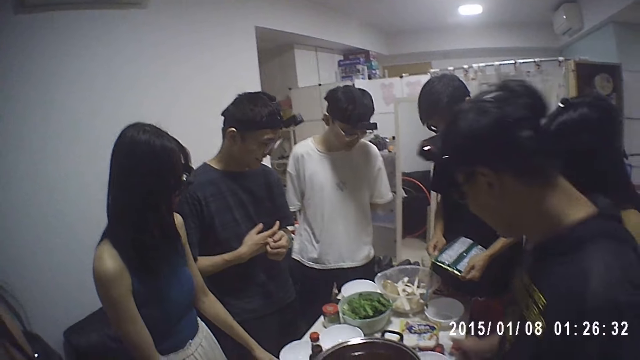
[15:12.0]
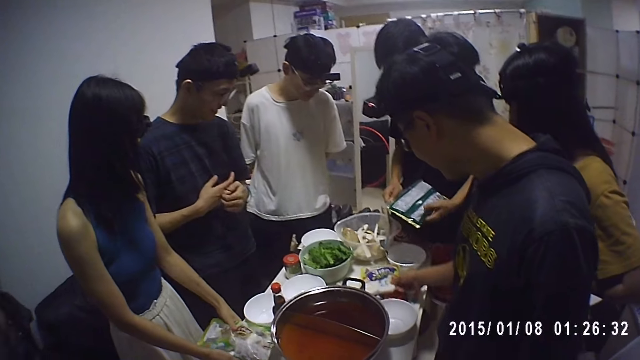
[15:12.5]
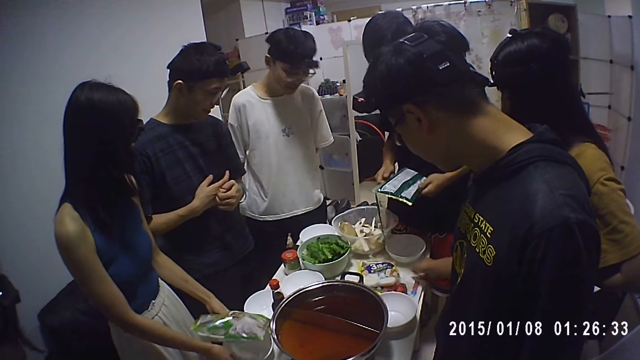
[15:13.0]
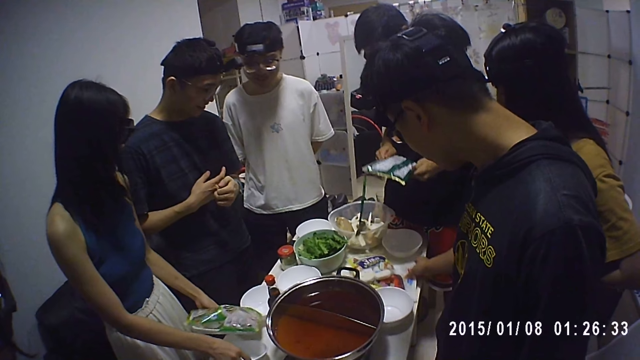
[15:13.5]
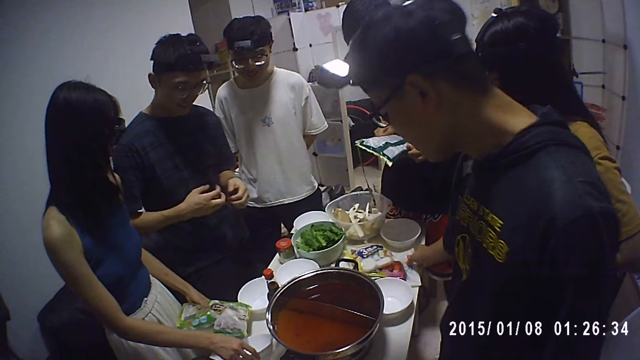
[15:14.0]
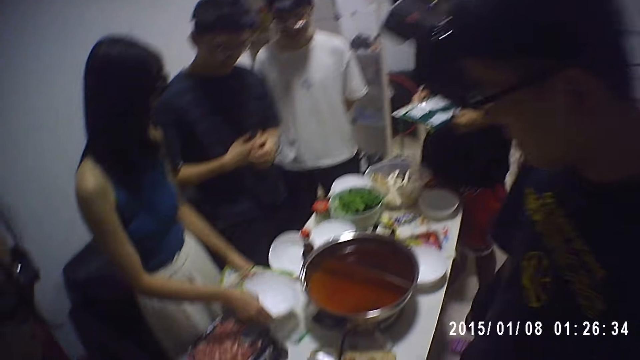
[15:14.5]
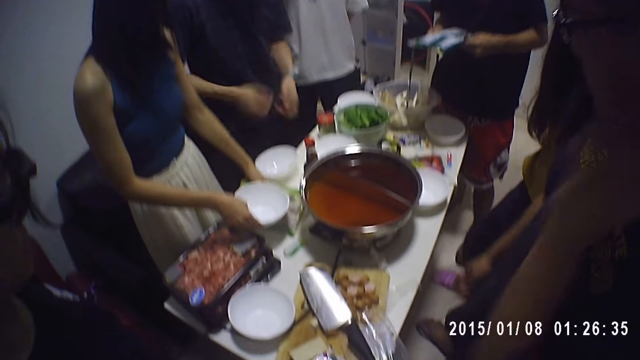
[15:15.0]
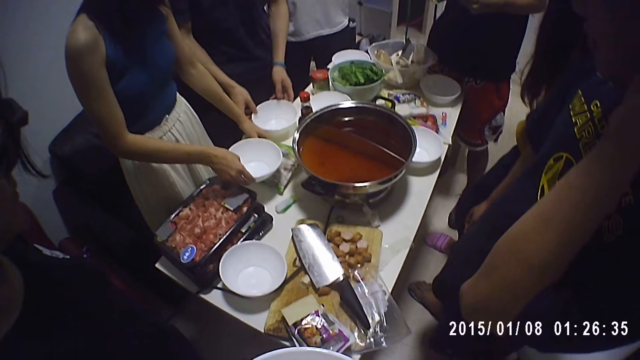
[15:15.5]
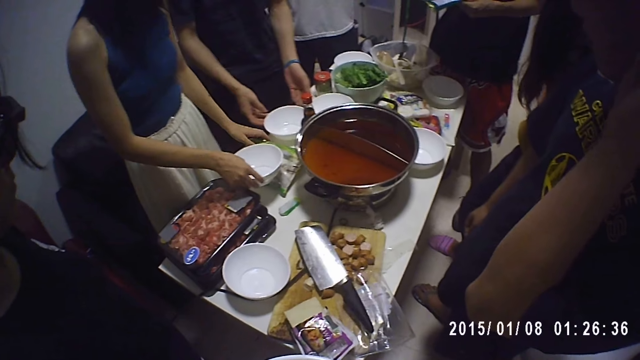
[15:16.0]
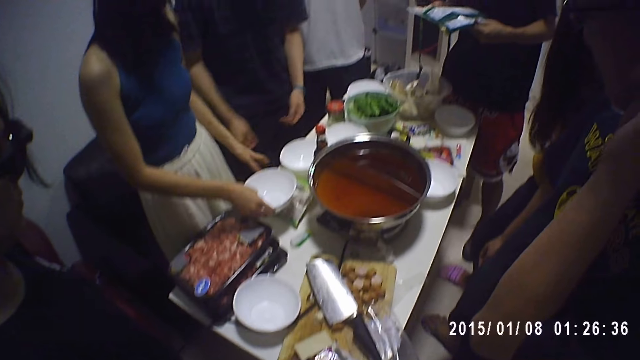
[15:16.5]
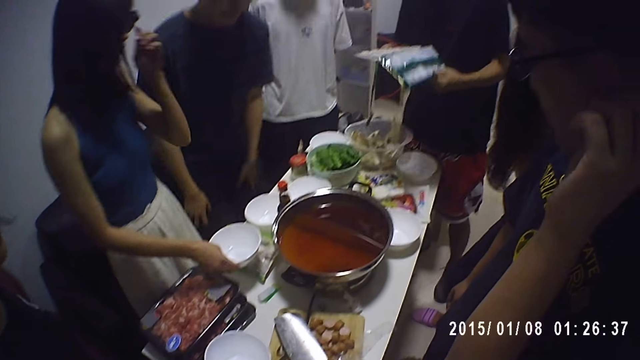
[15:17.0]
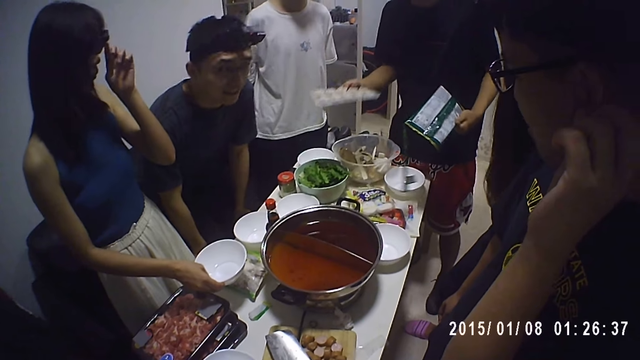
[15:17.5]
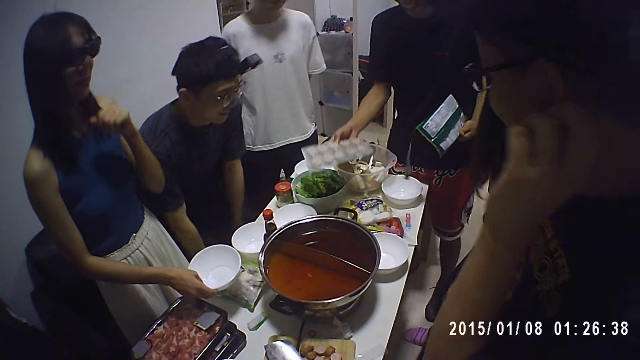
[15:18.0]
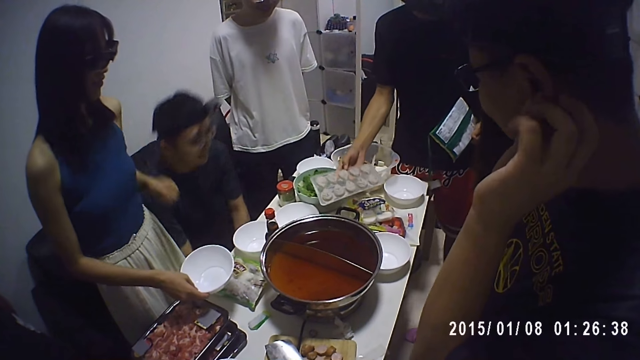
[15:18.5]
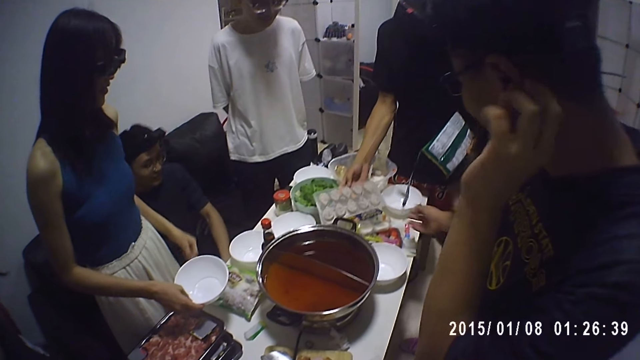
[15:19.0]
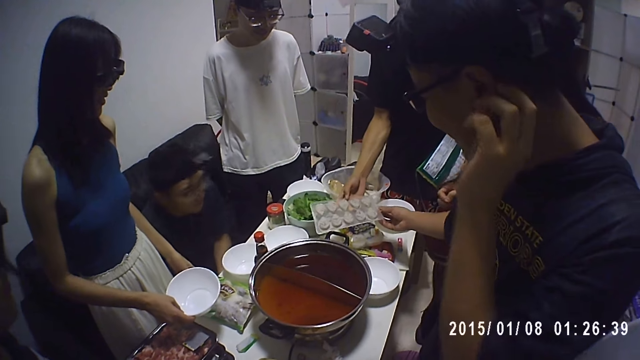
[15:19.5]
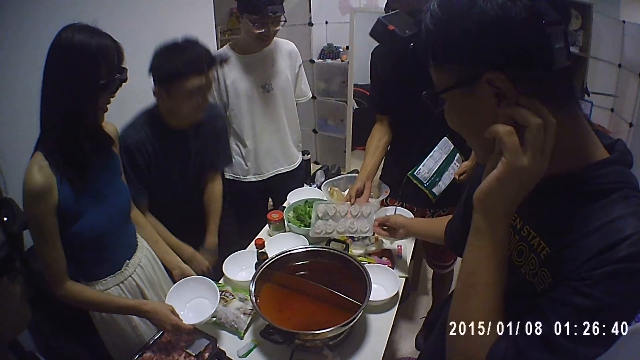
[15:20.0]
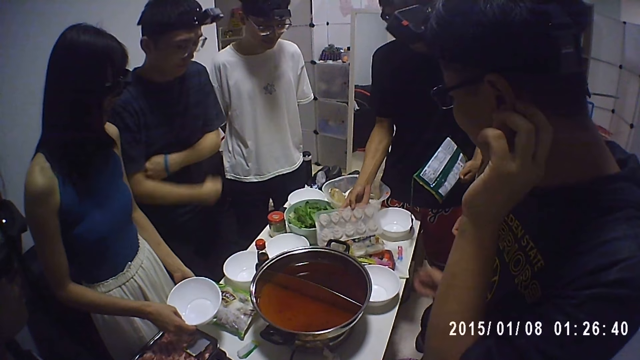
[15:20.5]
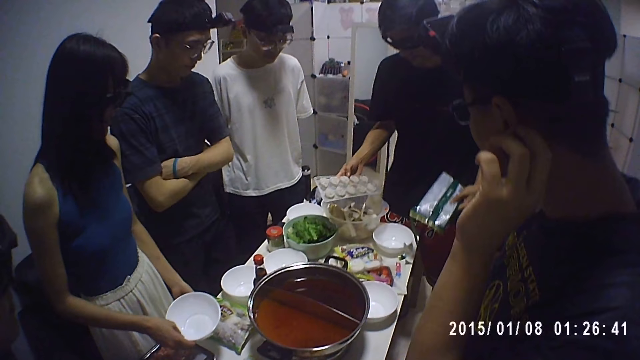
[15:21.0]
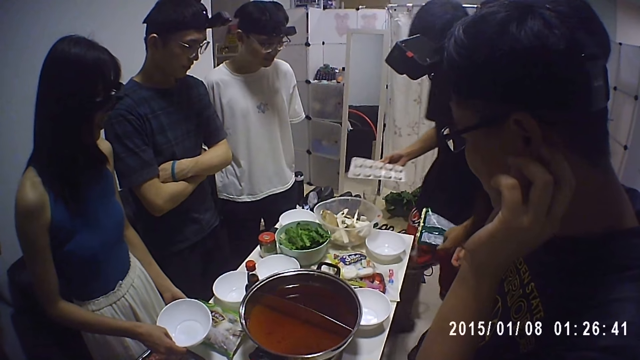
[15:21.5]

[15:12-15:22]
A man brings out a tray of pressed veggie from the pack with his right hand.

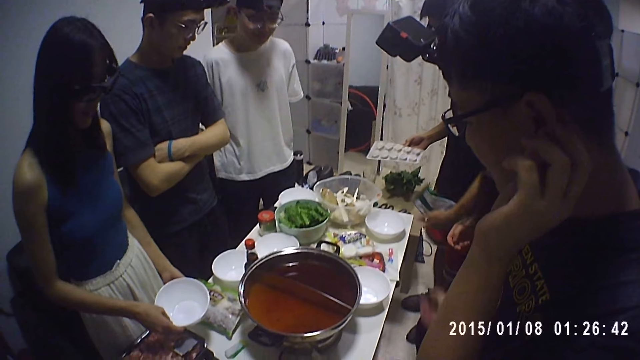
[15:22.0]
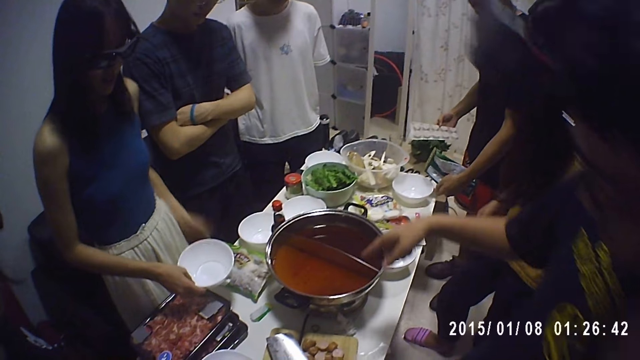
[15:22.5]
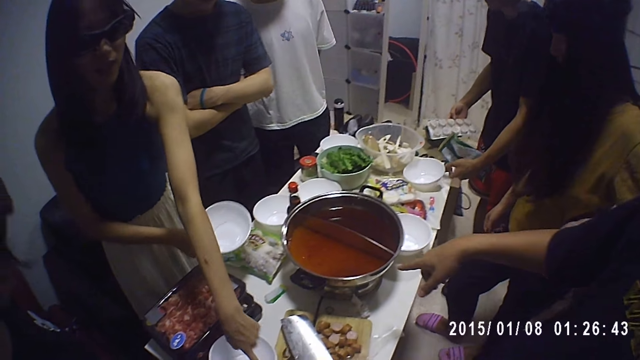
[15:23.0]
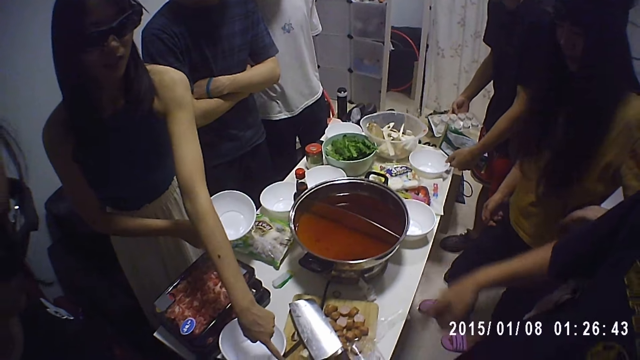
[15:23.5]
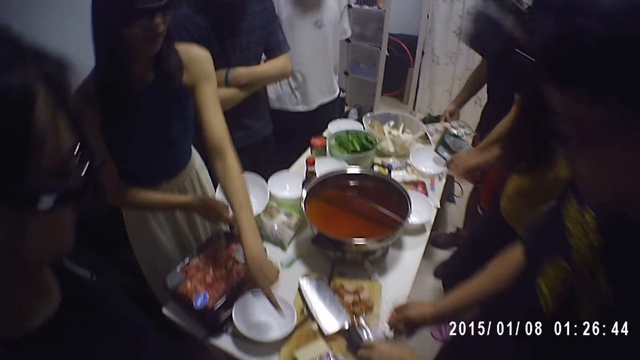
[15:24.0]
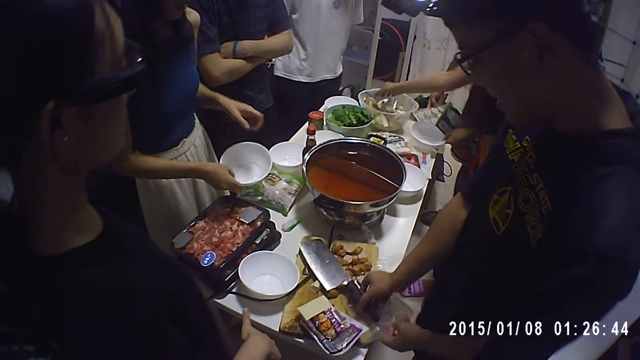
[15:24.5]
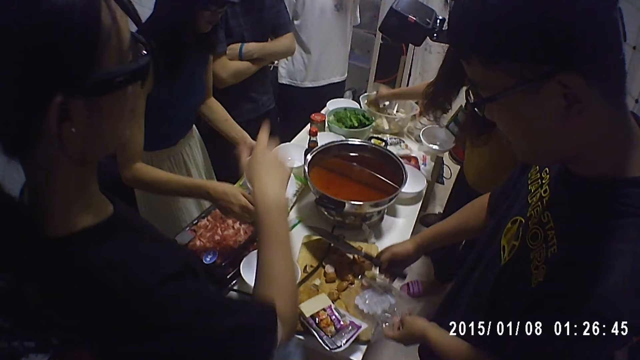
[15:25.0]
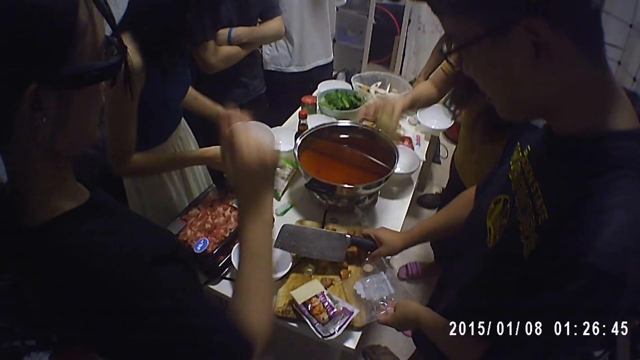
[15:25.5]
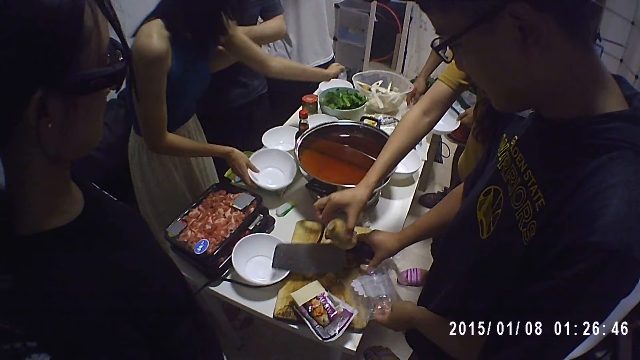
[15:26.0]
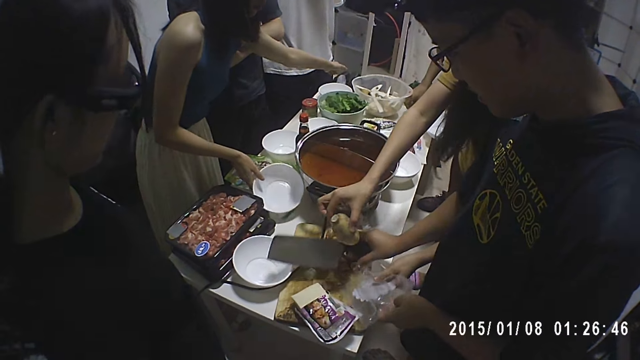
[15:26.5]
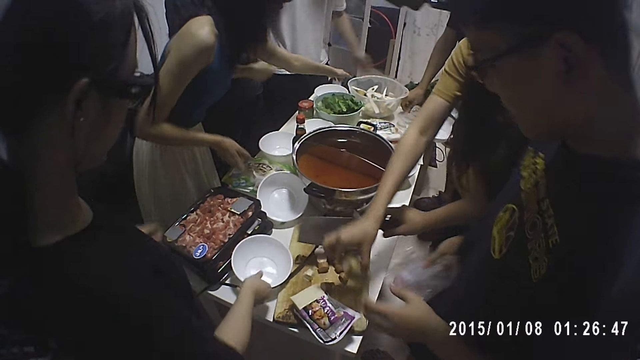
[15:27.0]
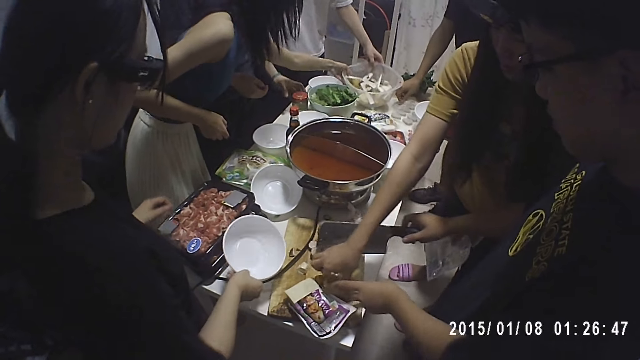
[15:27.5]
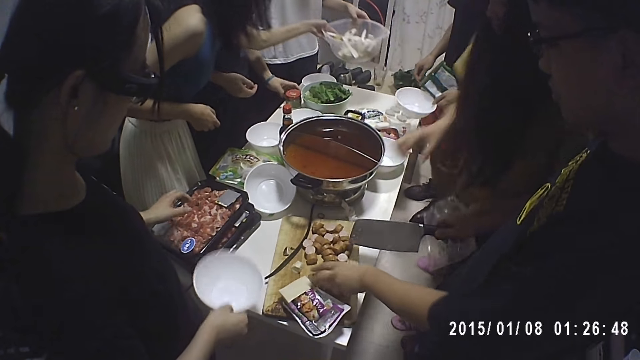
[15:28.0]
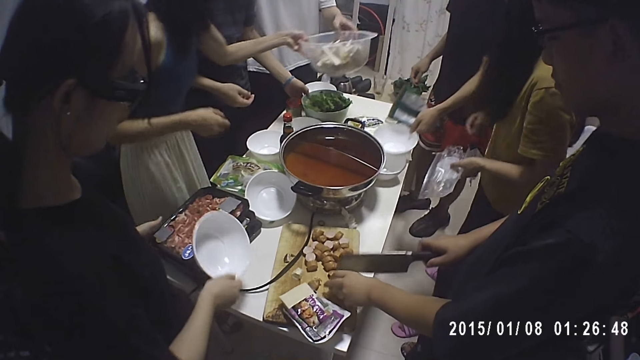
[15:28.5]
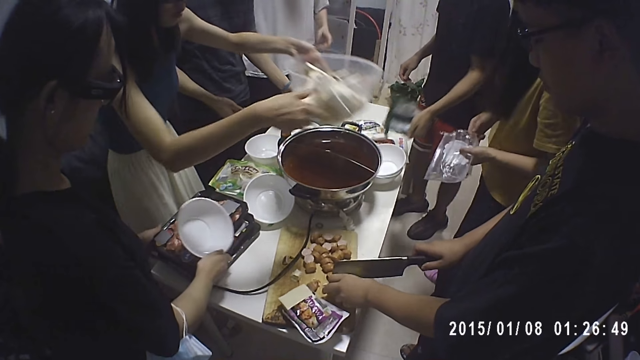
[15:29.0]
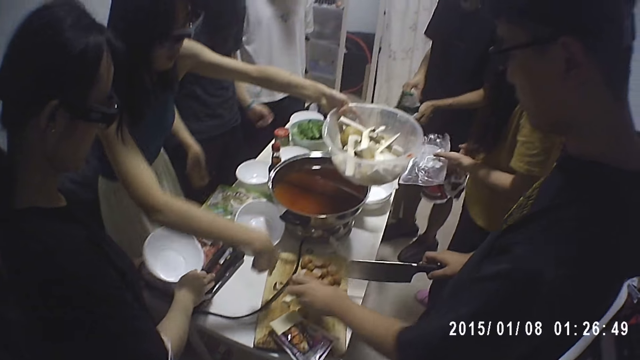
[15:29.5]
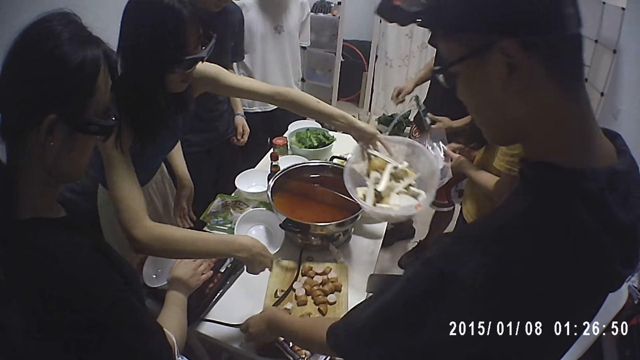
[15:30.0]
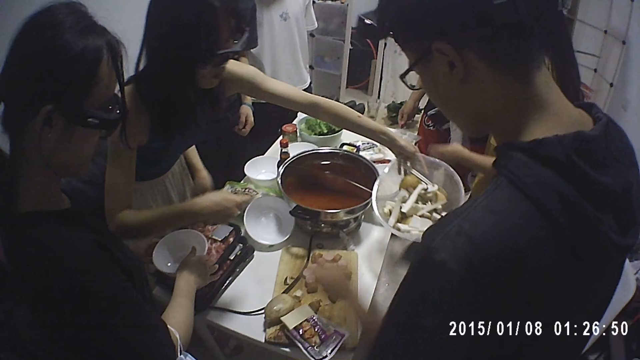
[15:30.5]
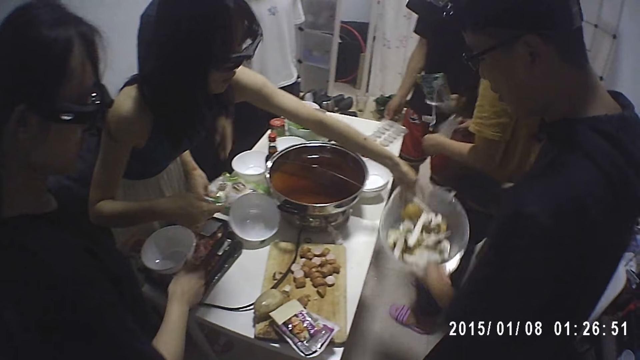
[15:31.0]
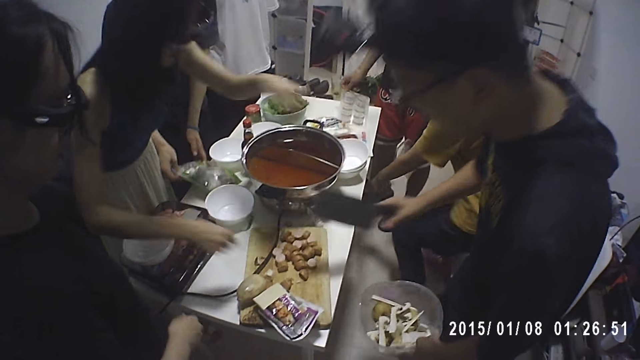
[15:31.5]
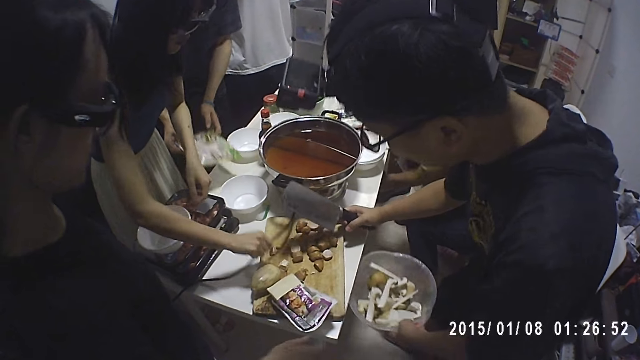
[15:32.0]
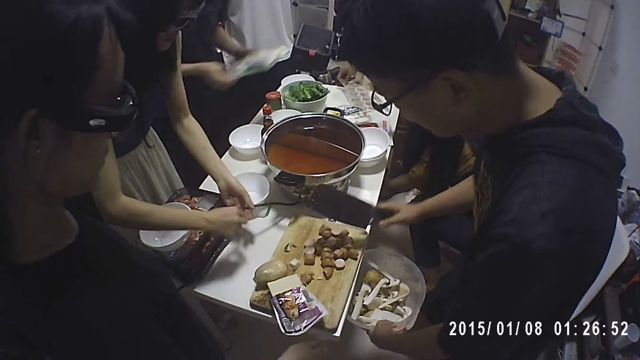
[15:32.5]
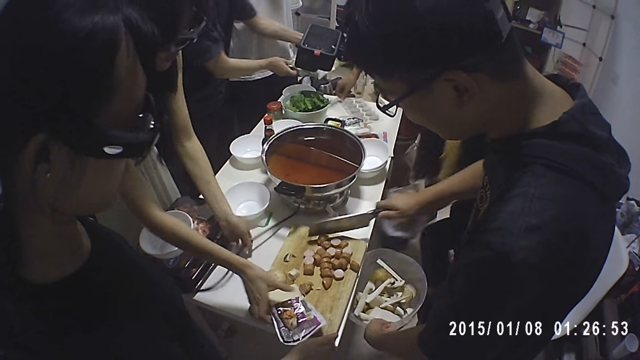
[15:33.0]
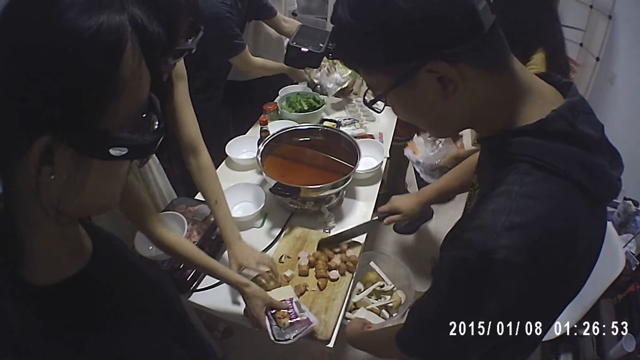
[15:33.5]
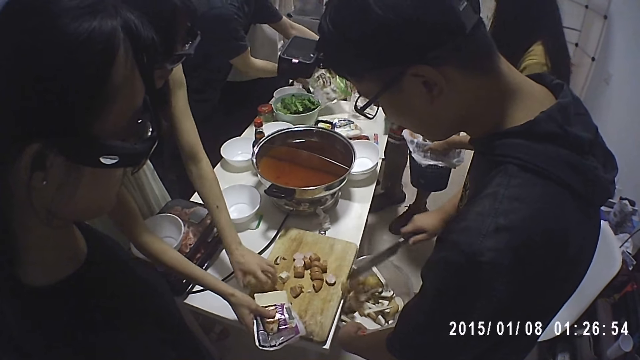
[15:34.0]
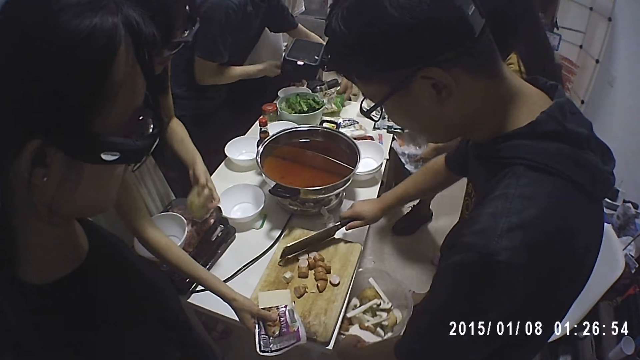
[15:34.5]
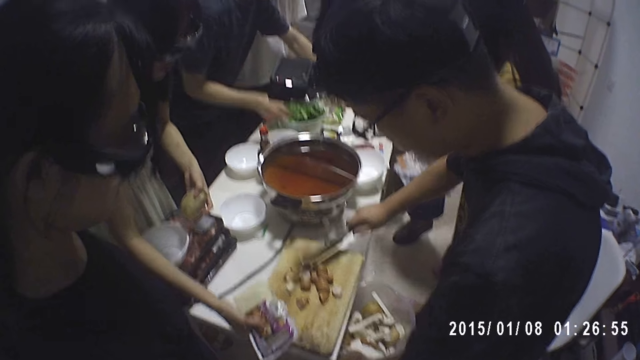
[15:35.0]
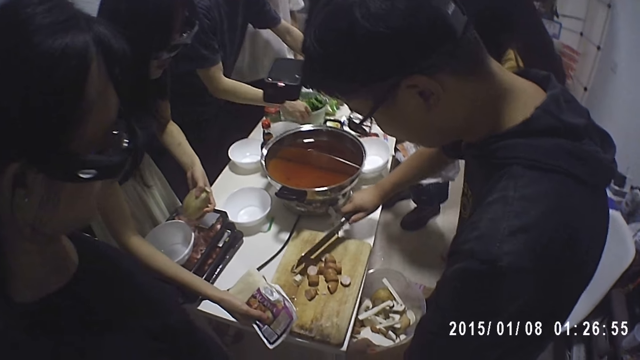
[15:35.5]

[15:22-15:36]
A man picks up the knife on the chopping board with his right hand. A woman takes a potato from a bowl on the table with her right hand. Another man puts the tray of pressed veggie in his right hand on the table. The first man gives the first woman the sausage nylon with his left hand. The first woman drops the potato in her right hand on the chopping board. Another woman takes the plate on the table with her right hand. A third man gives a third woman the bowl on the table with his left hand. The first man touches the potato on the chopping board with his left hand. The second woman puts the plate in her right hand on the packs of meat on the table. The third woman gives the first man the bowl with her left hand. A fourth man picks up the pack of shrimps on the table with his left hand. The first woman takes a trash bin from under the table with her right hand. The third woman takes a pack of cheese on the chopping board with her right hand and takes the potato on the chopping board with her left hand. The first man pushes the chopped sausages on the chopping board into the bowl with the knife in his right hand. The fourth man drops the pack of shrimps on the table with both hands.
